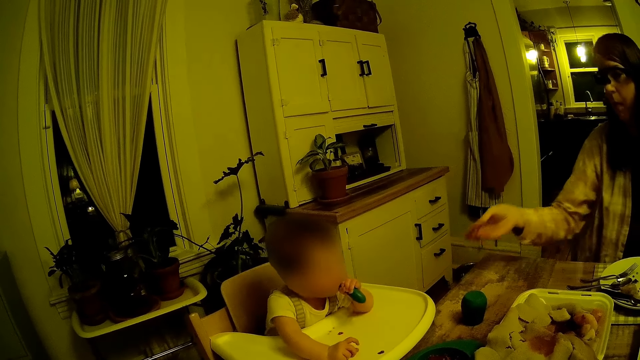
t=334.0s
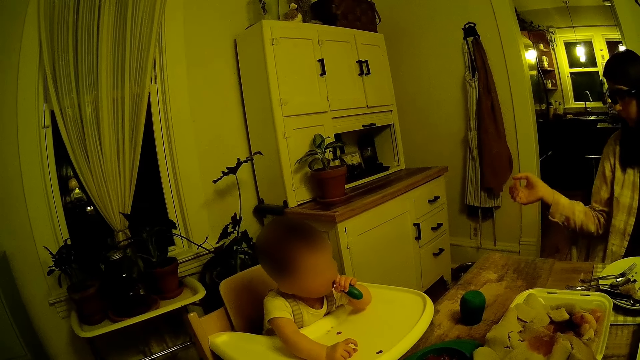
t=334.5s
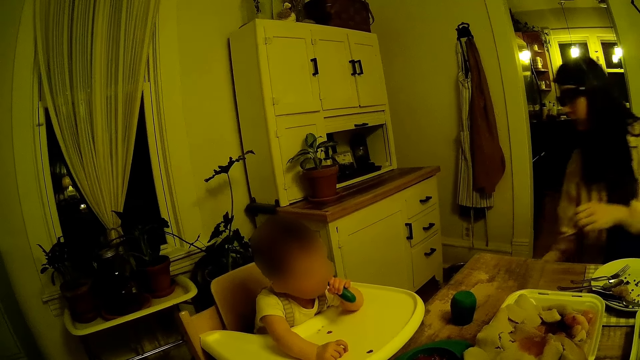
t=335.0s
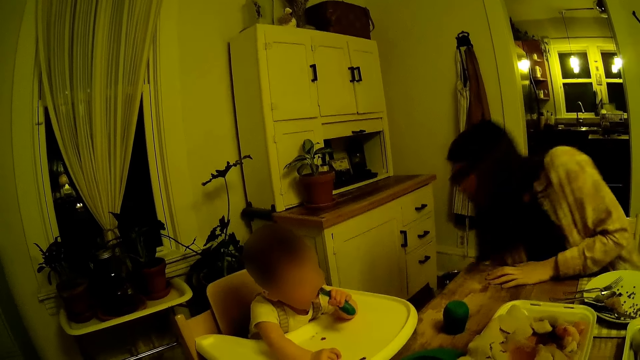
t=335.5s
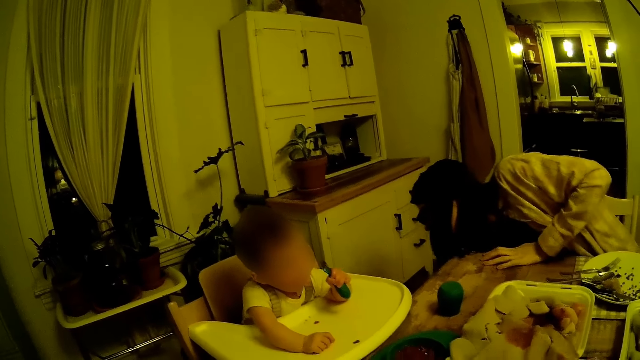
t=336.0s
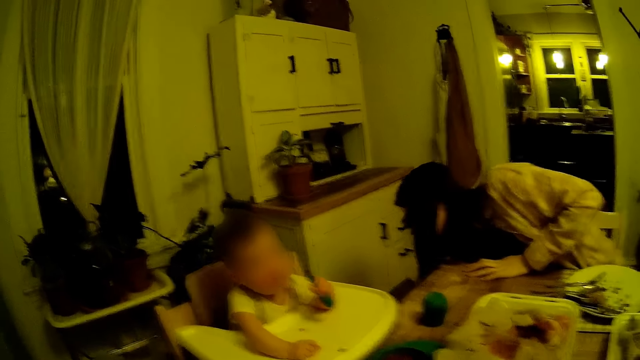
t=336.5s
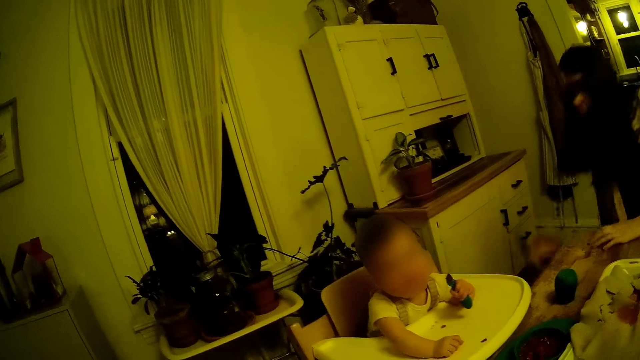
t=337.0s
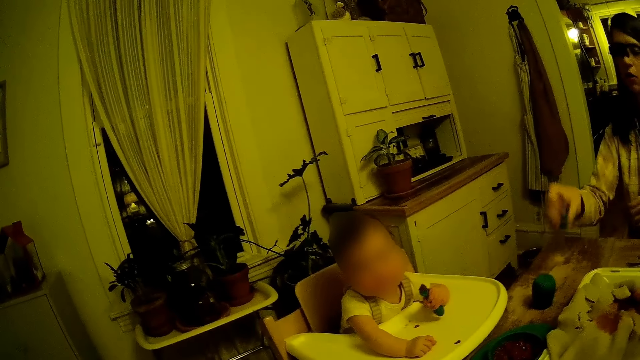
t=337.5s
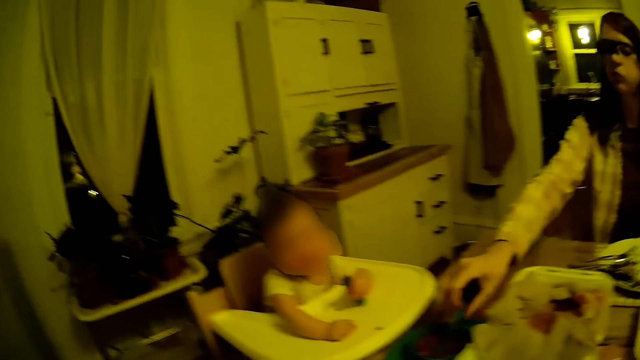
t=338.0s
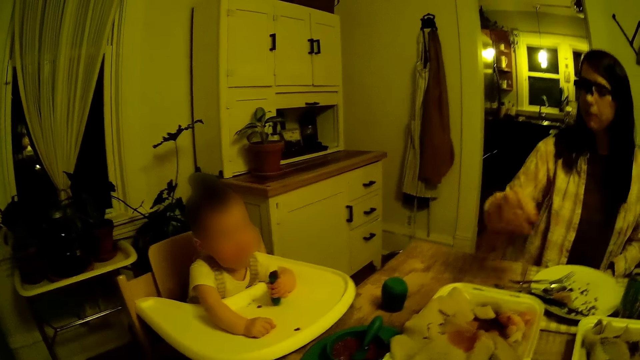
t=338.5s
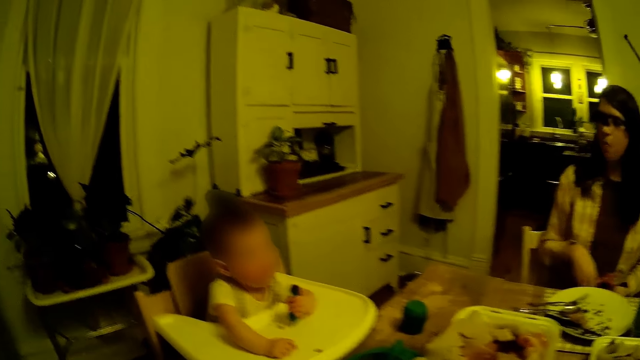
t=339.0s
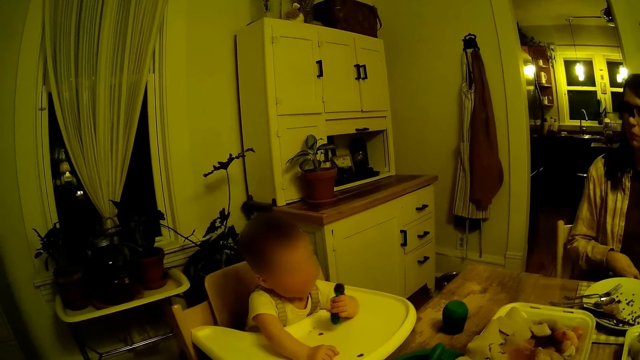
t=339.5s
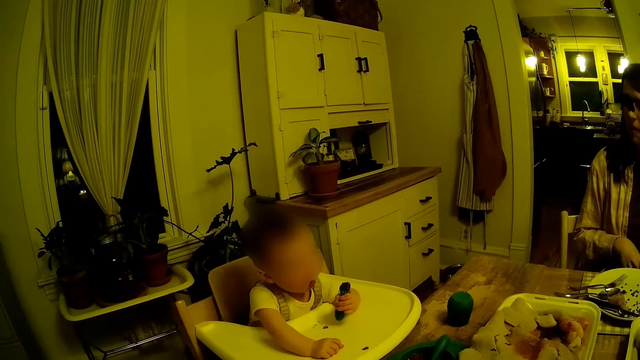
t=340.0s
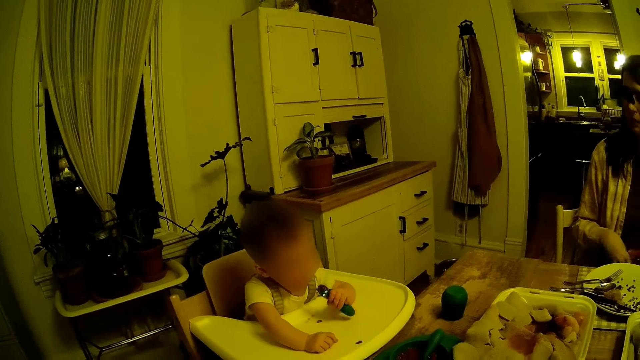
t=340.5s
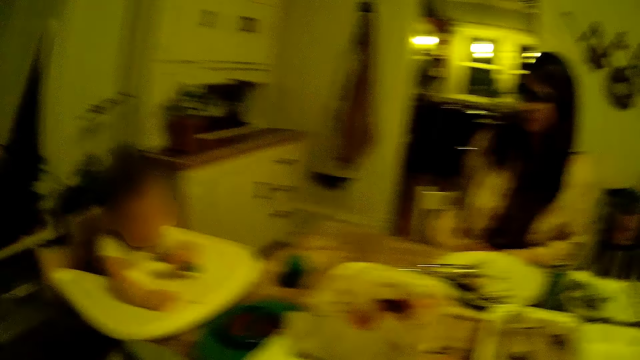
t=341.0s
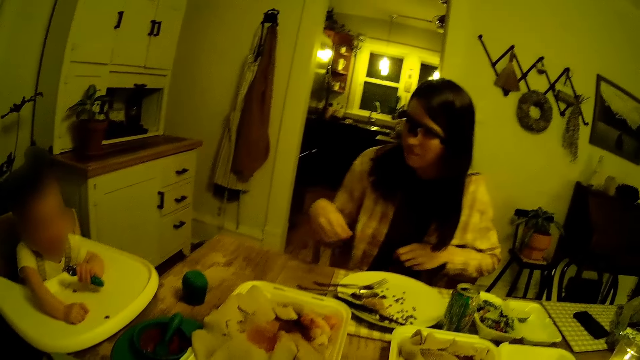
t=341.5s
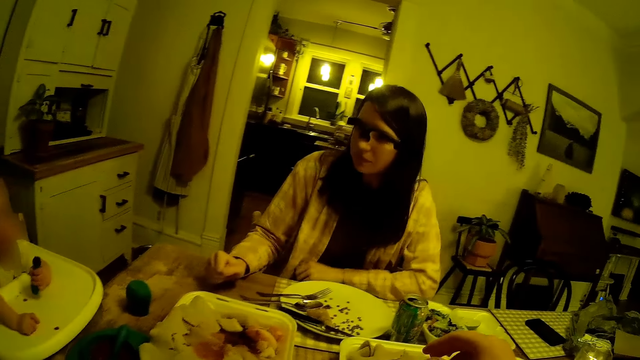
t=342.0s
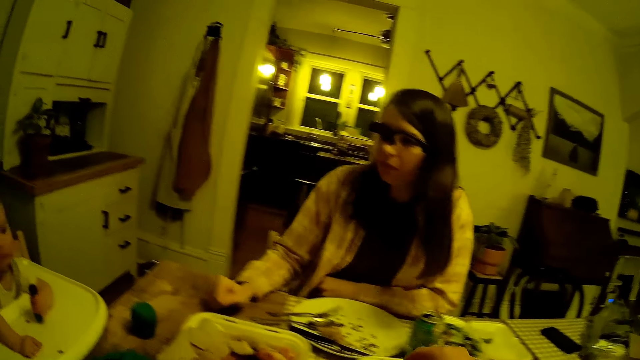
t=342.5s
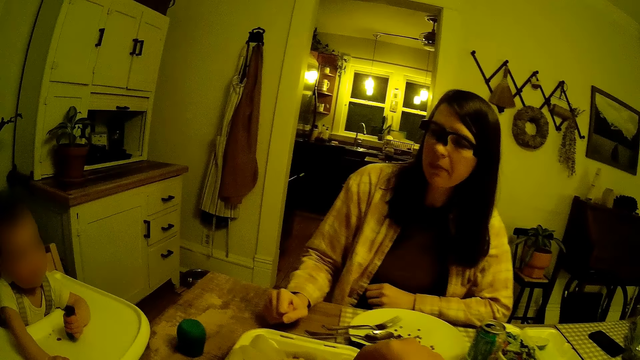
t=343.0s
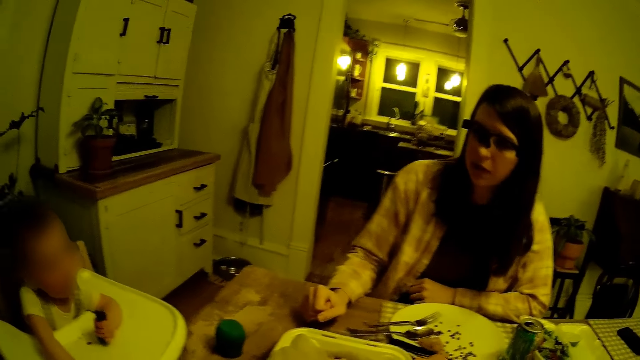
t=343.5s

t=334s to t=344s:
The baby puts the green spoon in his left hand in his mouth. A woman pulls her hand backward. The woman beds down. The woman picks something from the ground. The woman drops a green spoon in her right hand on the table. The woman moves on the chair.

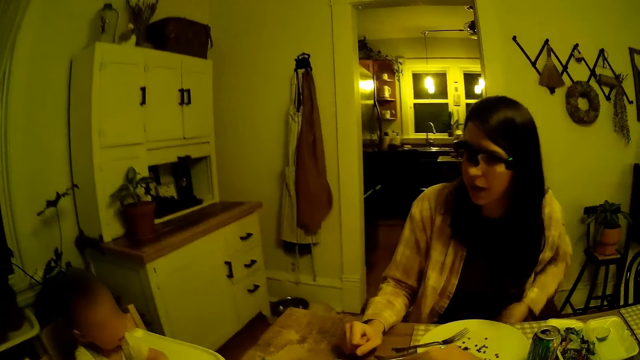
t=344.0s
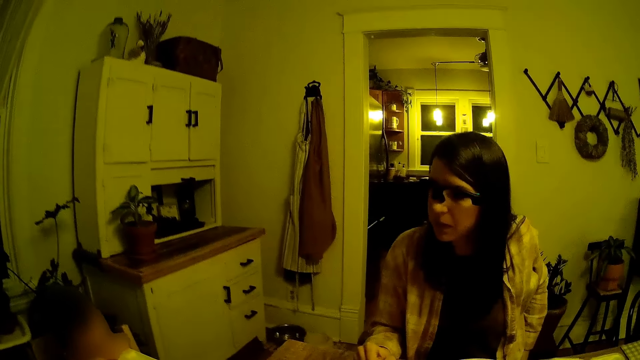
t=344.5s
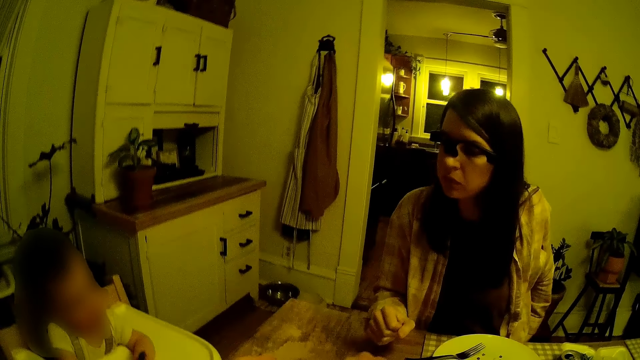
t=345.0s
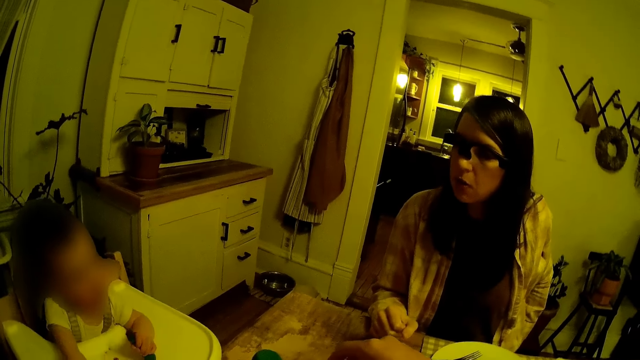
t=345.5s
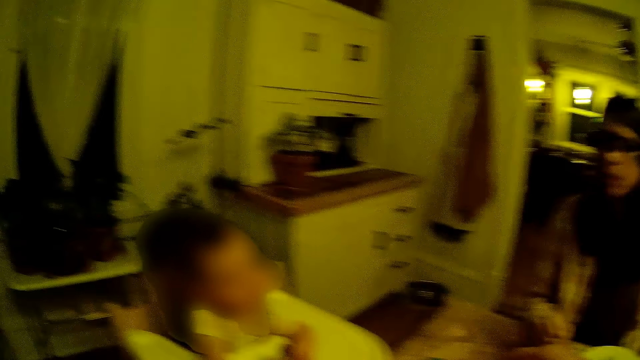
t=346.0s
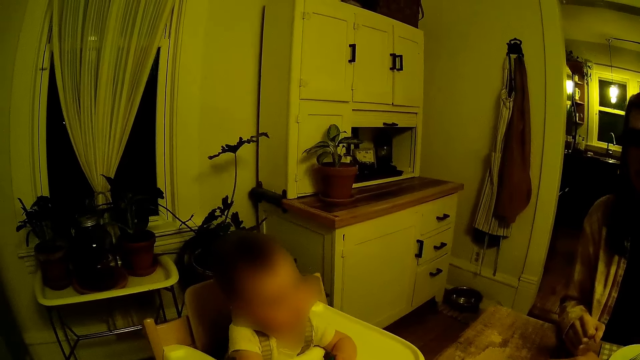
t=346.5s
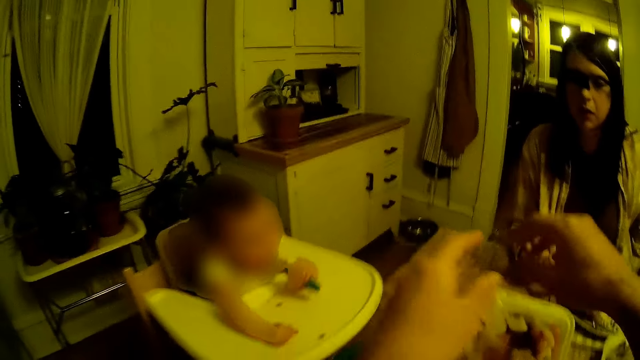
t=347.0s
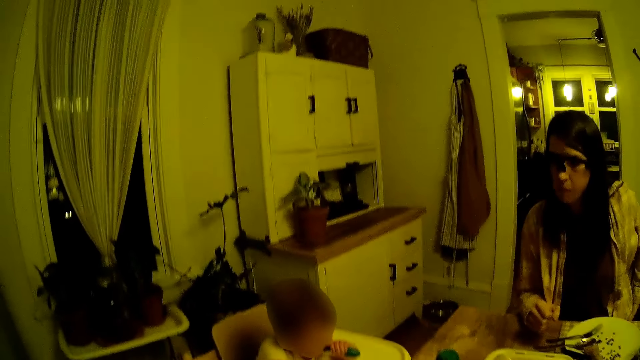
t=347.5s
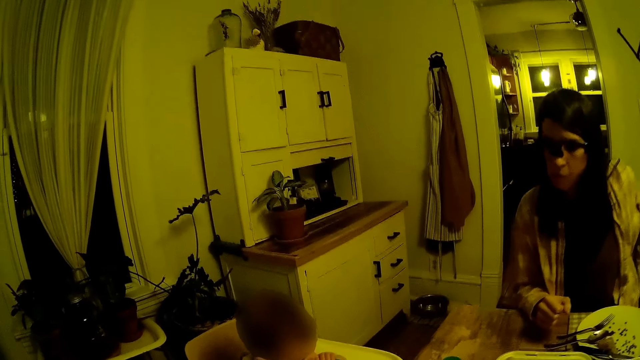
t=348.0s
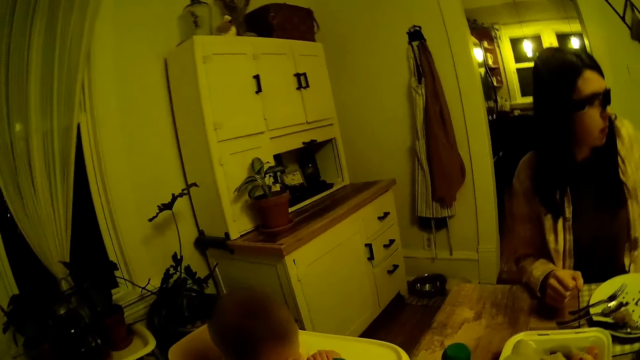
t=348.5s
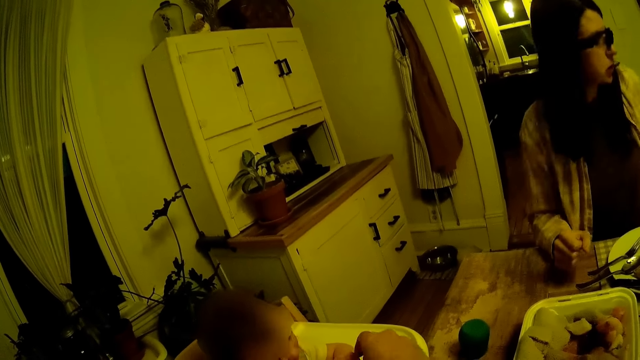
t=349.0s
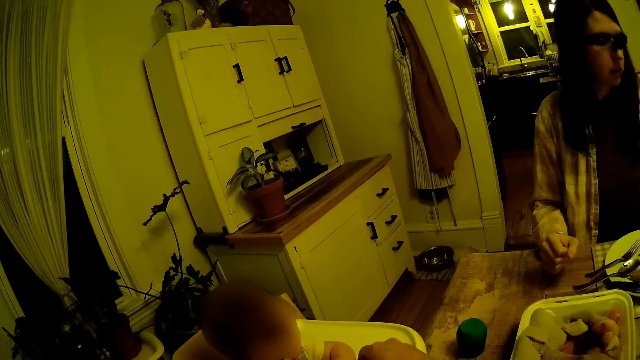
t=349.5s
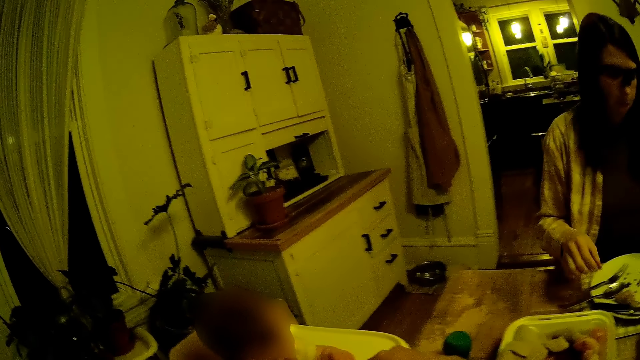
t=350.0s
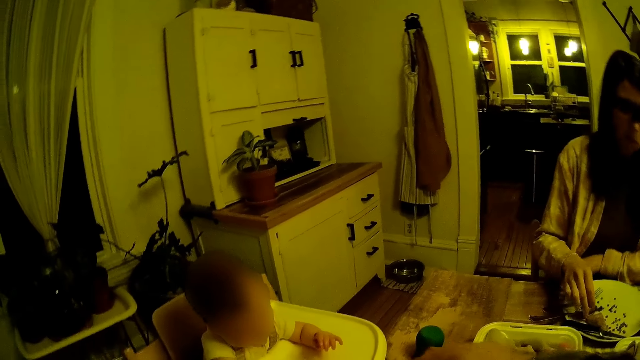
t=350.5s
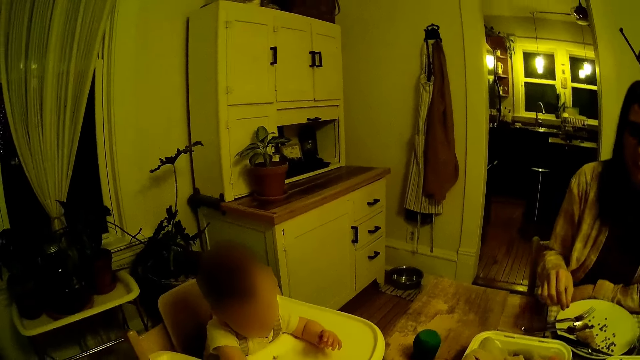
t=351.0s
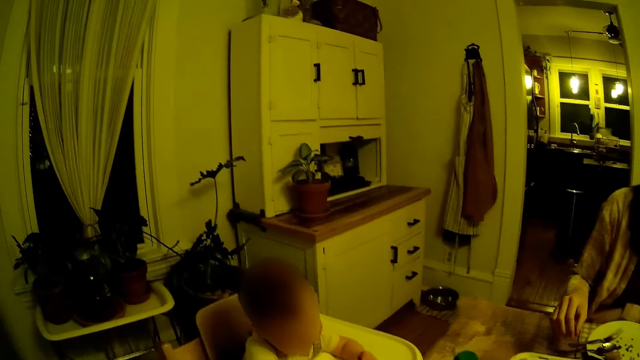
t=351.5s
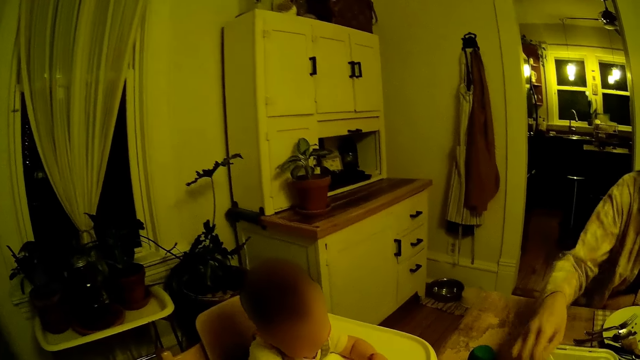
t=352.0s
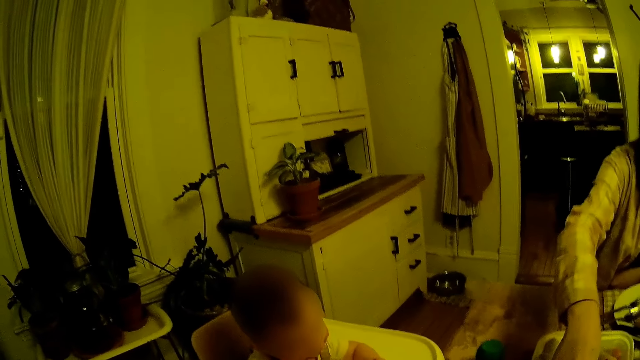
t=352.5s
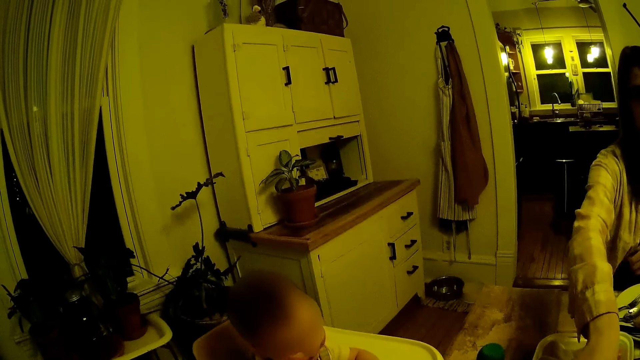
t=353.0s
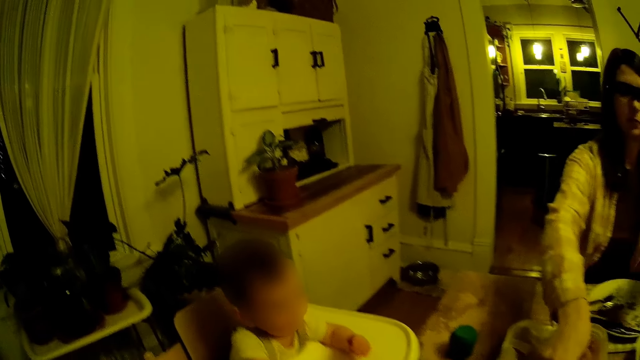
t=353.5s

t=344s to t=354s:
The woman converses with the camera wearer. The woman does something with the left hand. The camera wearer looks around. They move both hands. The woman looks aside. The woman moves her hand from the table. The woman dips her right hand into the plate on the table. The woman moves her hand on the plate.
